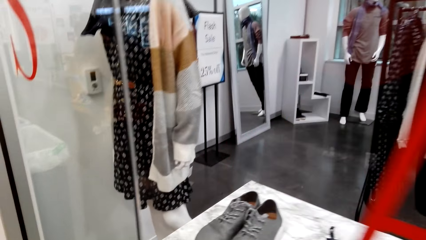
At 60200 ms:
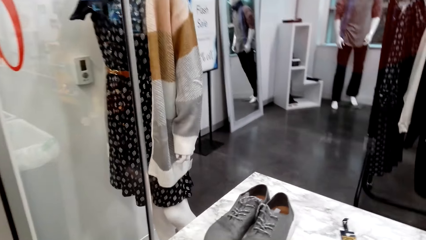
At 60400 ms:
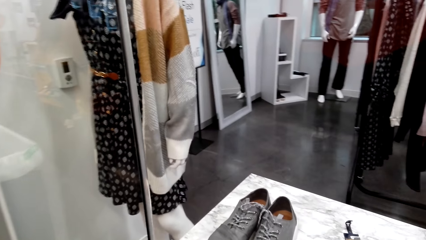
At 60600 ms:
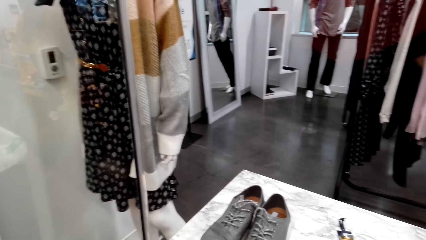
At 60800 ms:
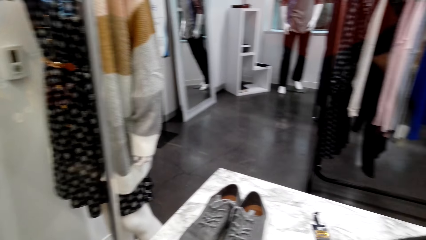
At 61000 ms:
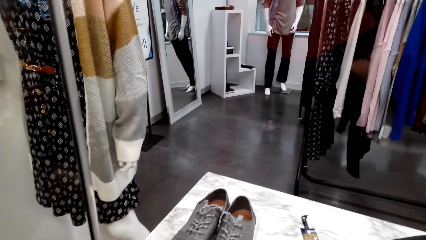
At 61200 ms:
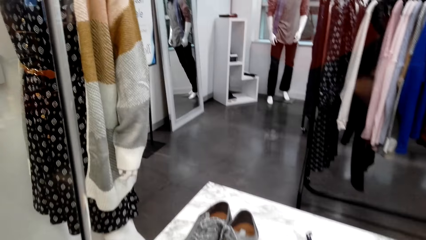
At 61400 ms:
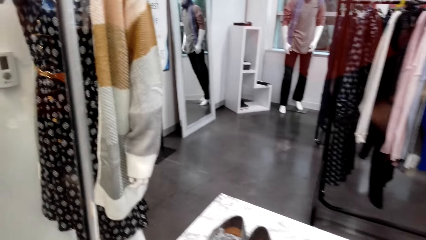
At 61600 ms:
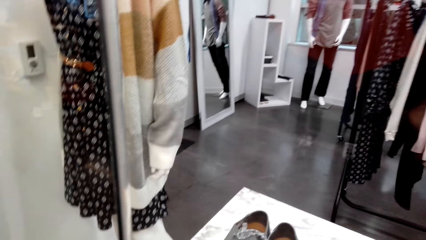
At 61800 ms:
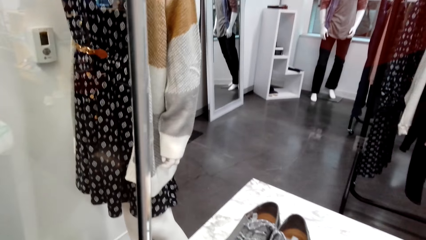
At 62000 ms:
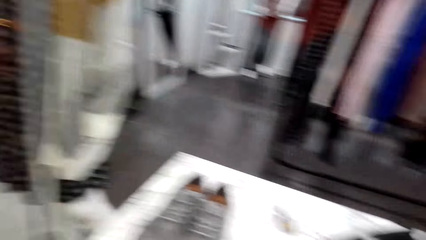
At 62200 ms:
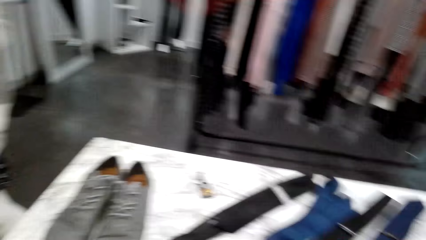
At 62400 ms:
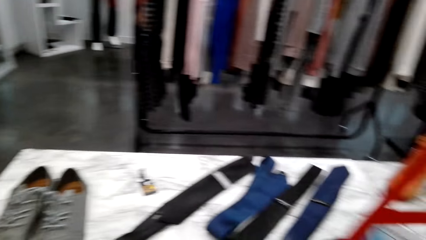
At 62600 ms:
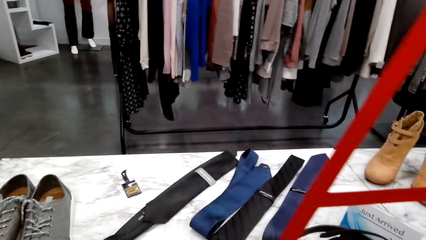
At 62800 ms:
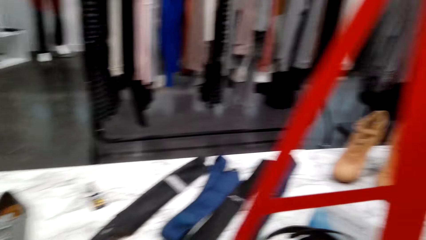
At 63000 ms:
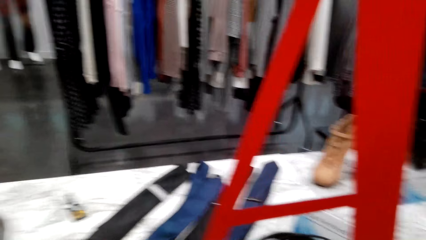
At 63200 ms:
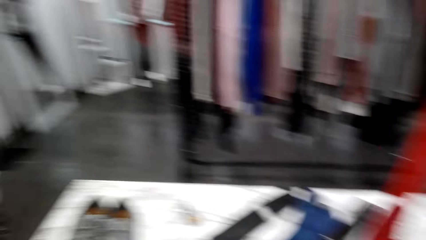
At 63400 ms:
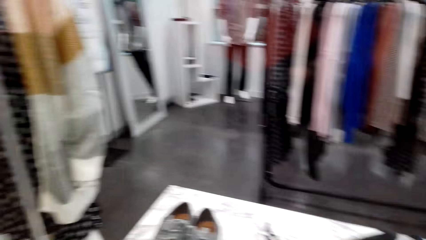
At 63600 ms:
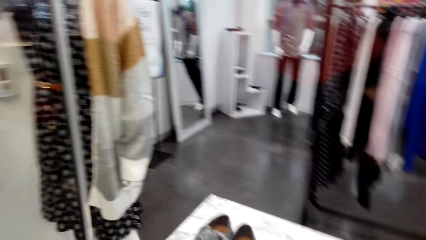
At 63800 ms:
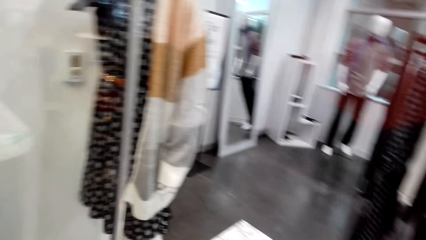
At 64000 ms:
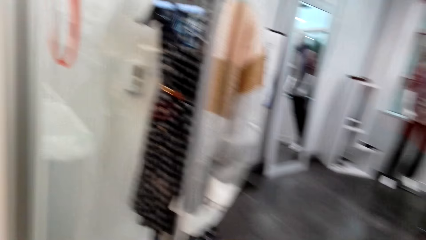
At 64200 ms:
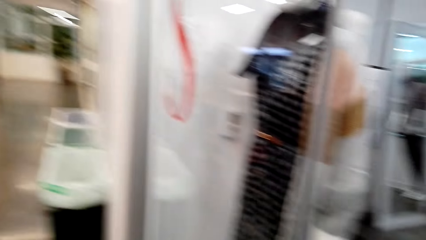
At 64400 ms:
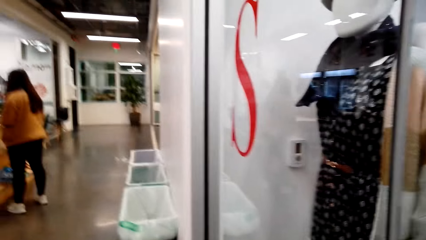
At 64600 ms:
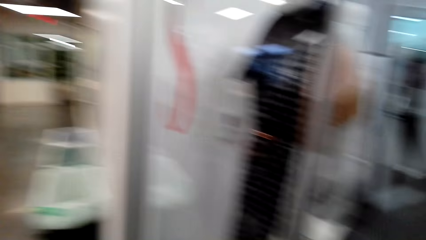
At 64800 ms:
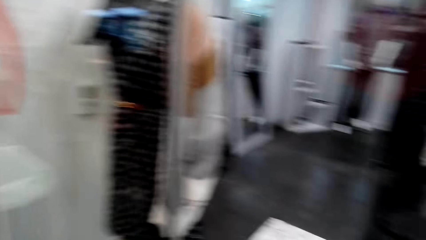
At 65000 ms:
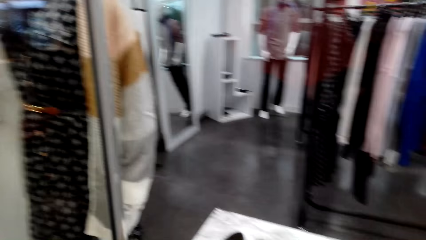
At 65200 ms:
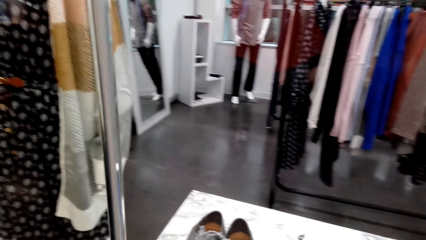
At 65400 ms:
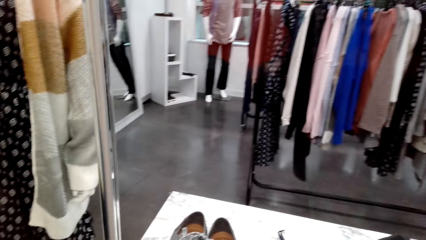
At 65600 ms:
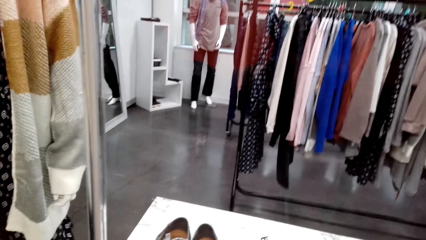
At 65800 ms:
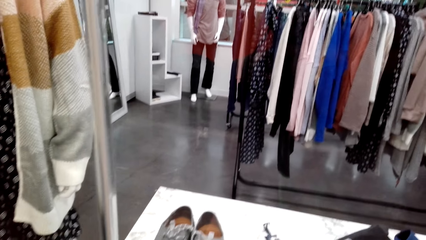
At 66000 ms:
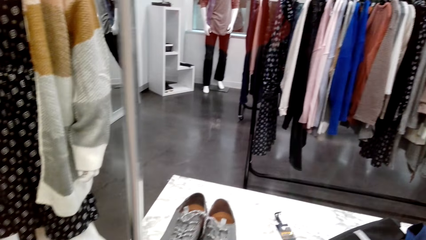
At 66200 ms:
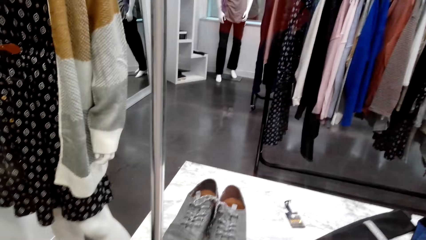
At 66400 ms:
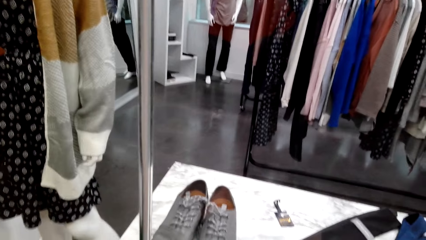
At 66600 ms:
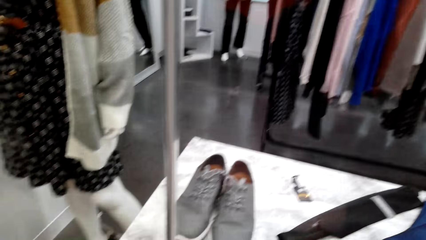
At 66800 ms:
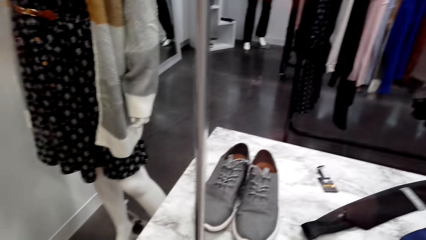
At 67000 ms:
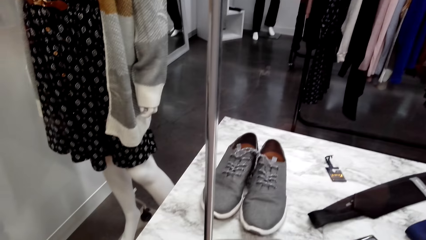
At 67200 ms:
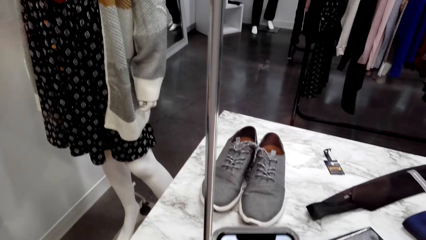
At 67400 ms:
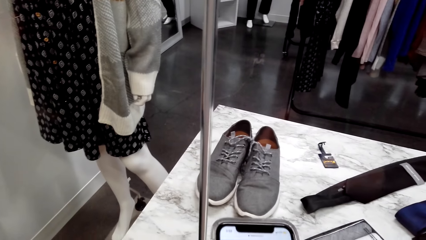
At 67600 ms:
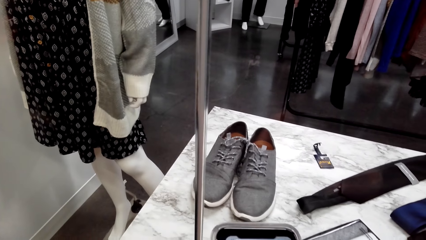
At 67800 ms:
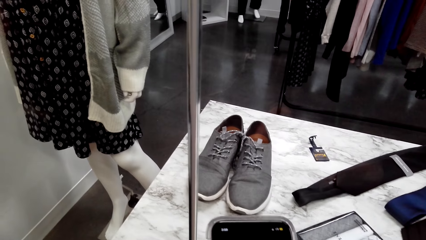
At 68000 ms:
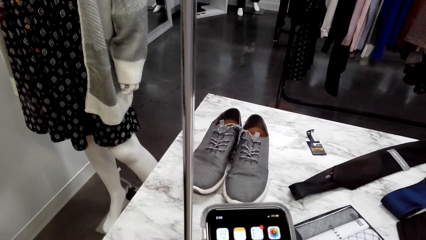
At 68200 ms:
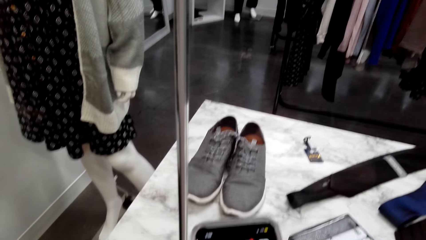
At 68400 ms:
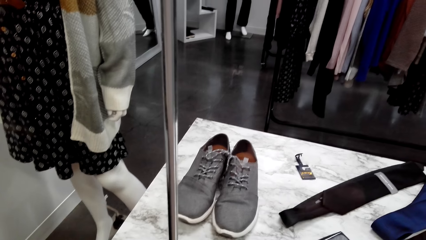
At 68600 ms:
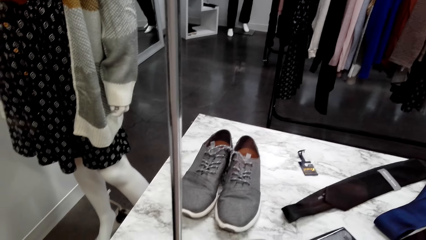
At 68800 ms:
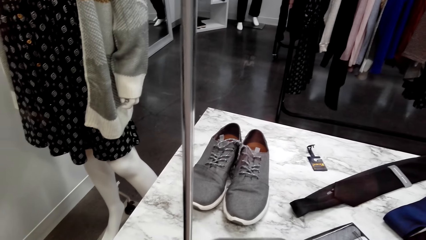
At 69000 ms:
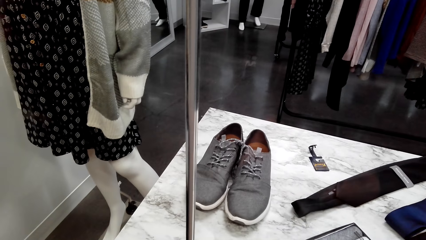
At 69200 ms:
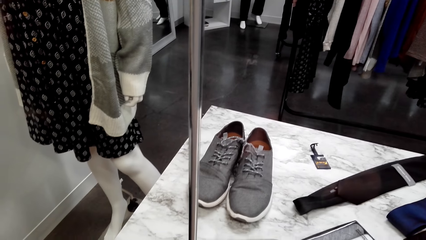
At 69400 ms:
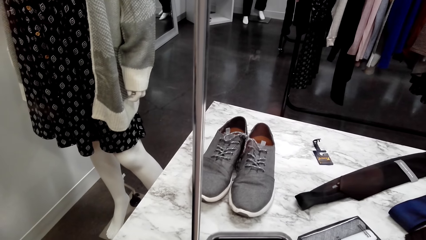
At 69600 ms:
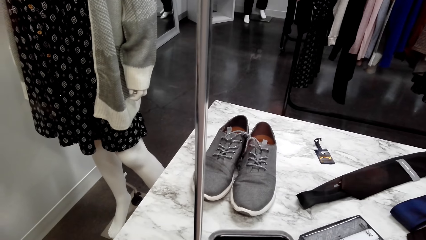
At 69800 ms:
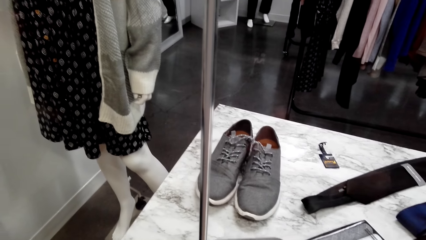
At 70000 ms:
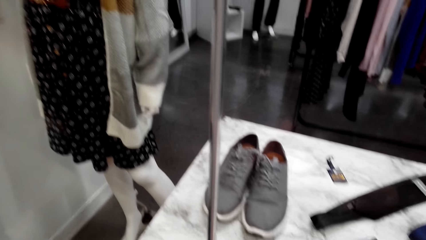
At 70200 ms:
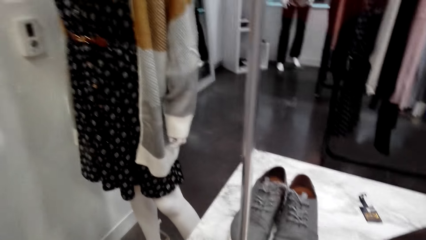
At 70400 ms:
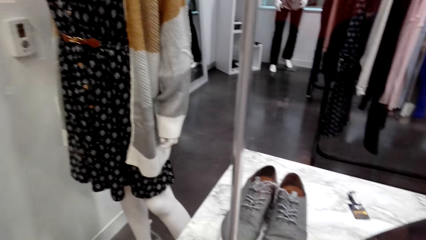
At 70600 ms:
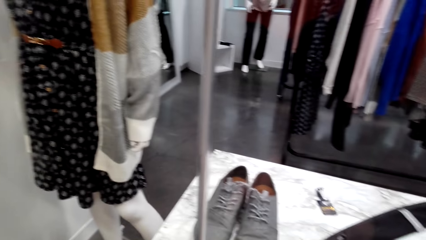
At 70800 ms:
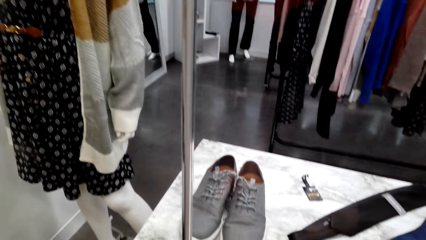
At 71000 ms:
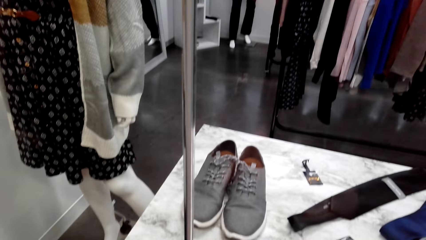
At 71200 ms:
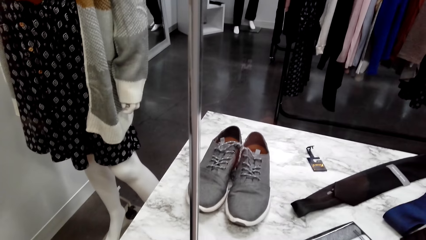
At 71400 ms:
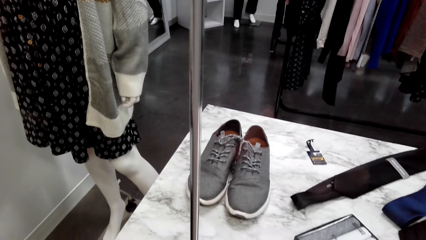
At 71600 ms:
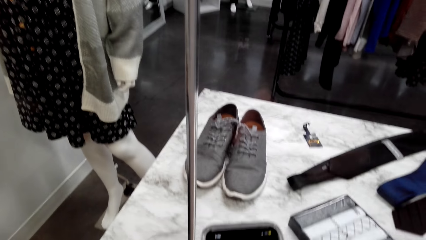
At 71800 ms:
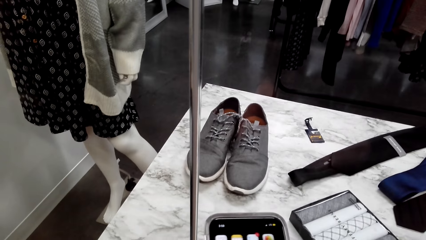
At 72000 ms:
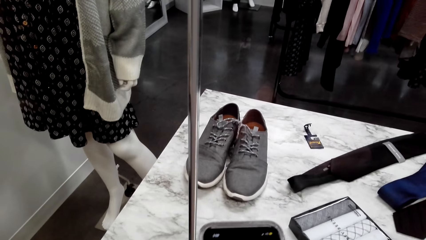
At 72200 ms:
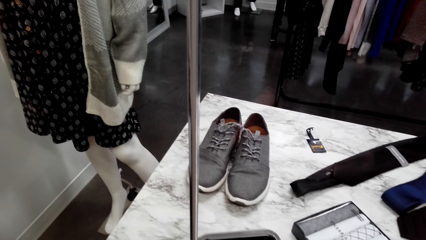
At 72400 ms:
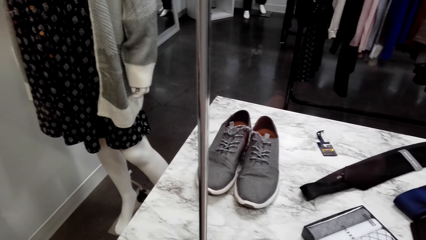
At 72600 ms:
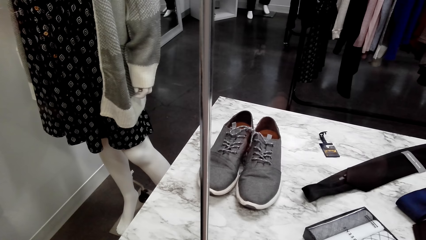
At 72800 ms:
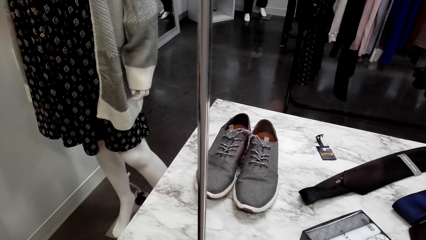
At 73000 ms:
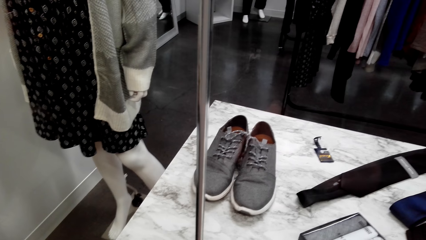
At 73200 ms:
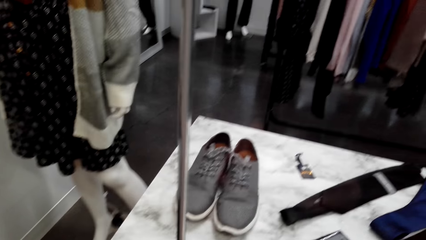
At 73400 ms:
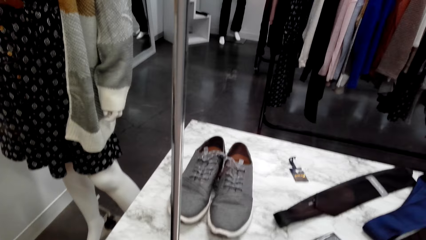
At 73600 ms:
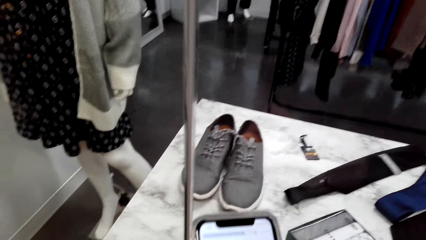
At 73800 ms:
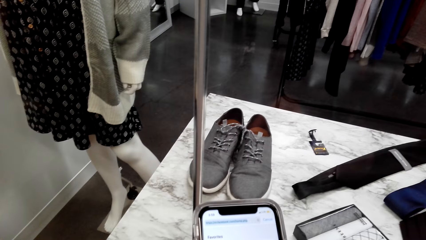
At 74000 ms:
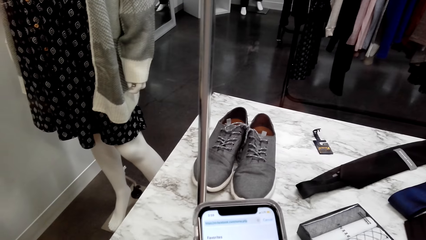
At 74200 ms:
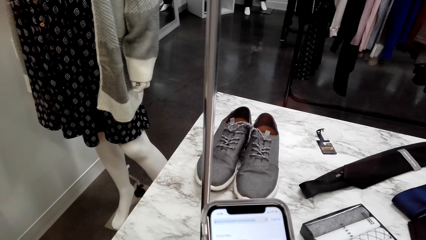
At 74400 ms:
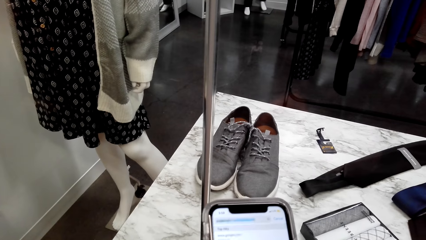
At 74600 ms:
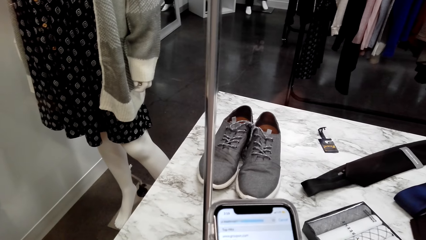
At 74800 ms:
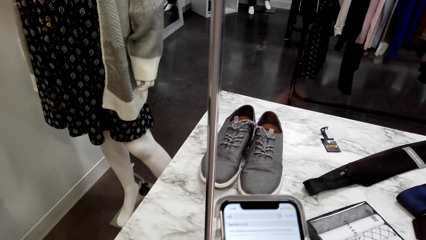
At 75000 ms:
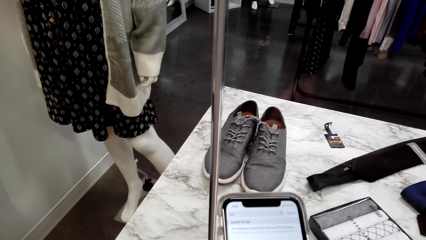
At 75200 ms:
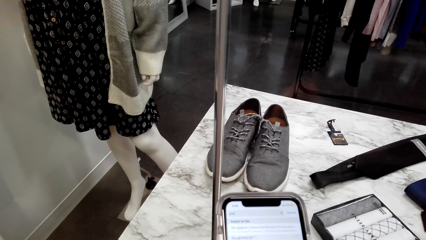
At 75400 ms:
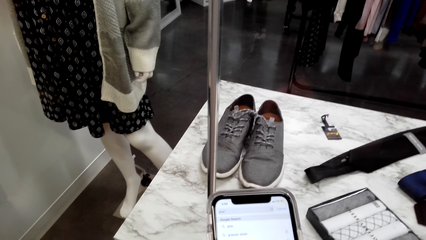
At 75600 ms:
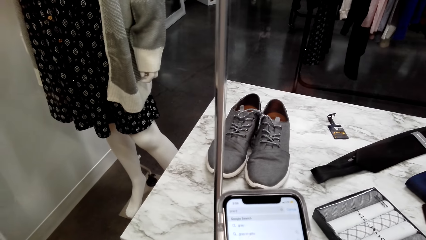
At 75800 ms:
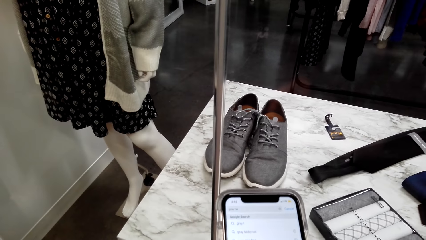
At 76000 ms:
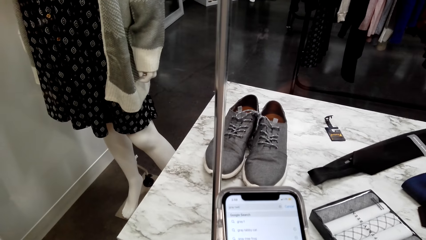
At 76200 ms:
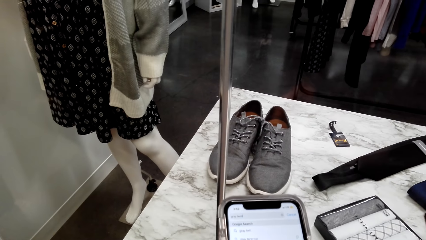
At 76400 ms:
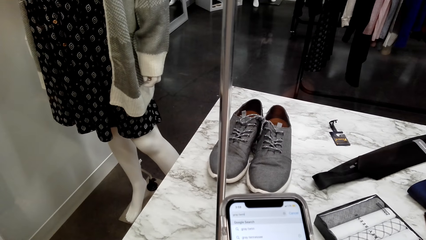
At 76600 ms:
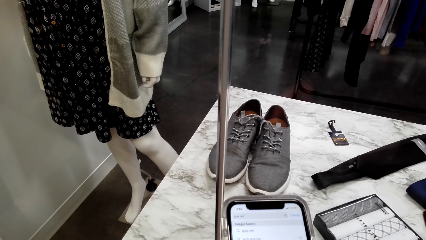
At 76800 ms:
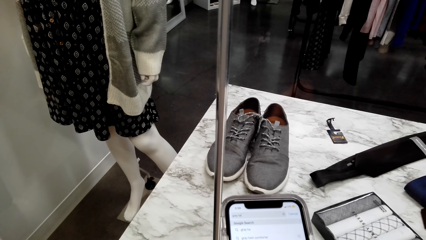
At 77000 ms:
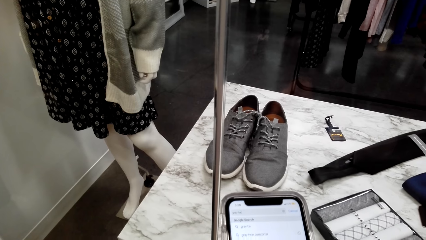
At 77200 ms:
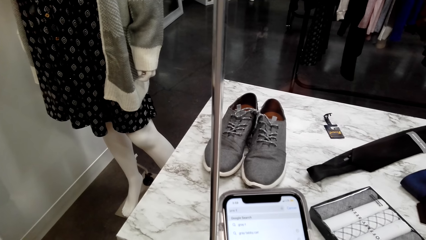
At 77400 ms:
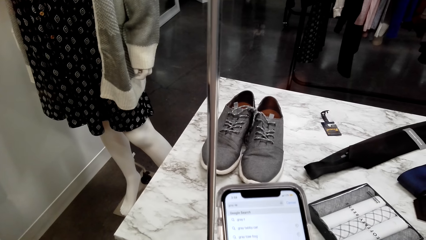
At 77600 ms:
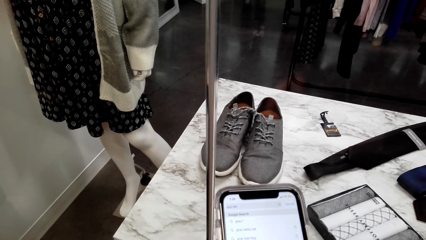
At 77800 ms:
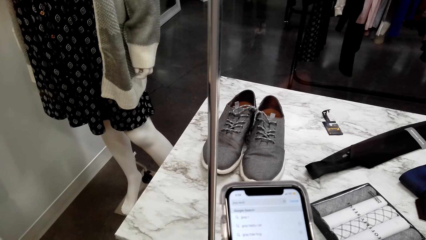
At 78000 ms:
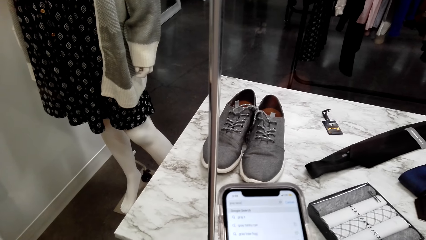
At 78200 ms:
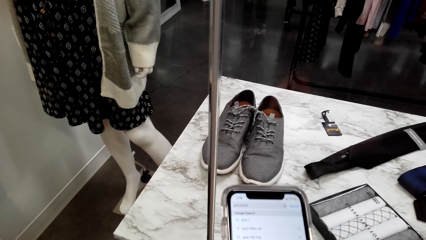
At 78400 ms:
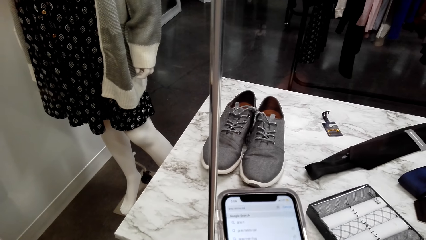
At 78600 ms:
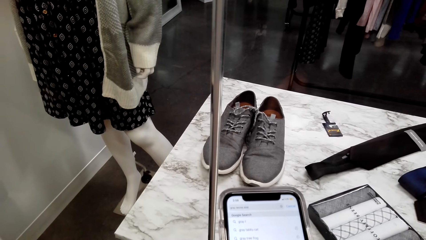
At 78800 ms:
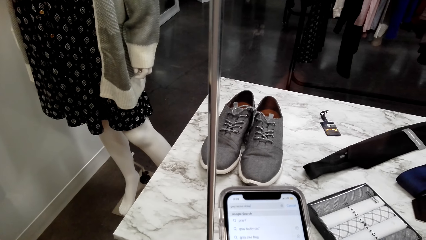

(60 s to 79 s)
The camera wearer walks around a room. She operates a phone with her hands. She looks around the store. She operates the phone with her hands.
